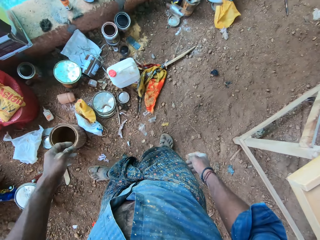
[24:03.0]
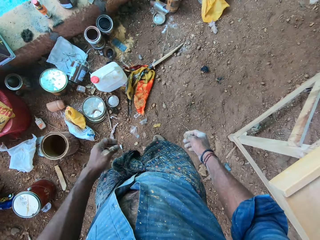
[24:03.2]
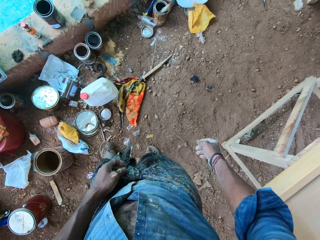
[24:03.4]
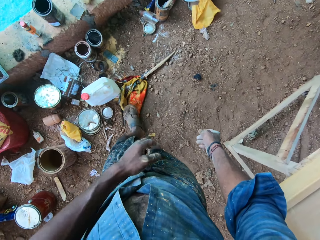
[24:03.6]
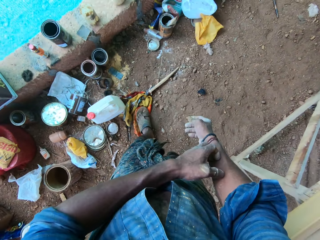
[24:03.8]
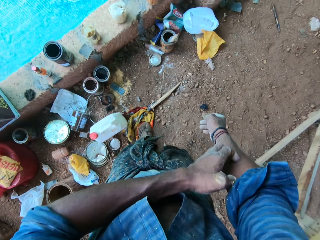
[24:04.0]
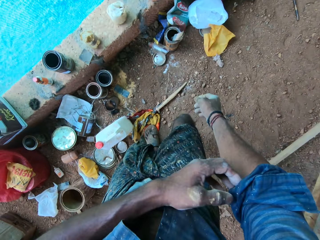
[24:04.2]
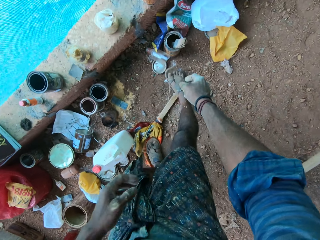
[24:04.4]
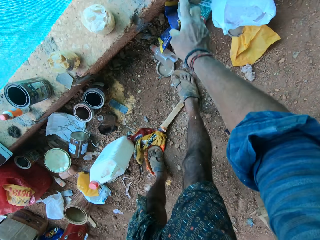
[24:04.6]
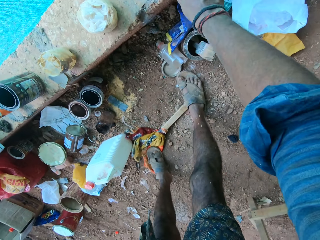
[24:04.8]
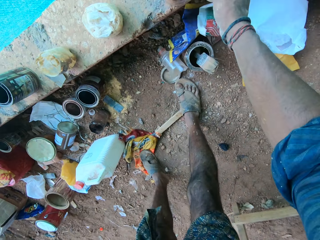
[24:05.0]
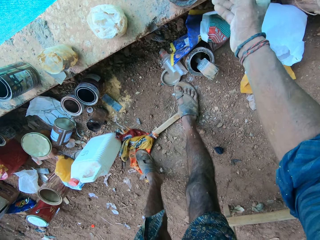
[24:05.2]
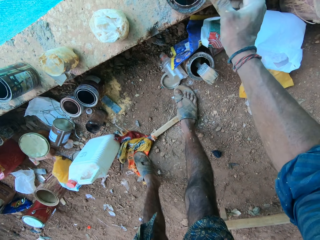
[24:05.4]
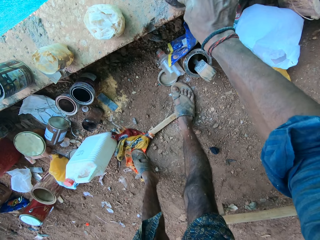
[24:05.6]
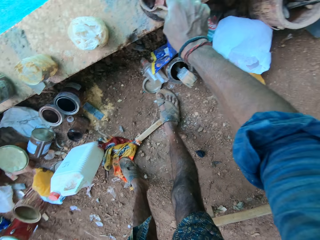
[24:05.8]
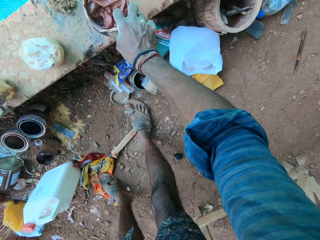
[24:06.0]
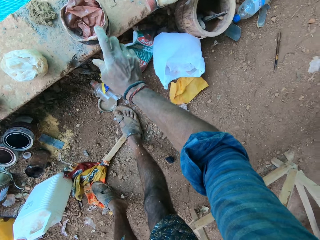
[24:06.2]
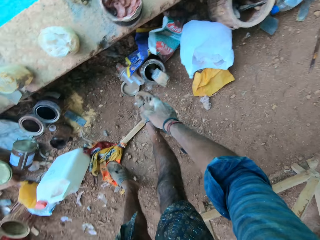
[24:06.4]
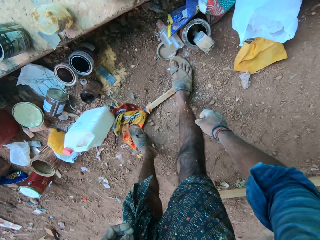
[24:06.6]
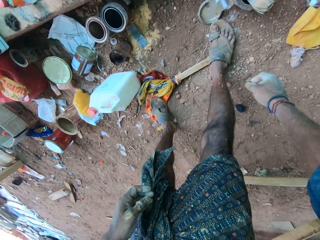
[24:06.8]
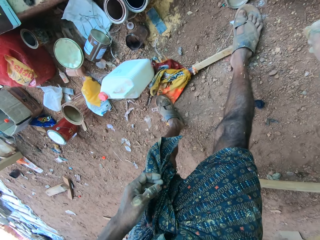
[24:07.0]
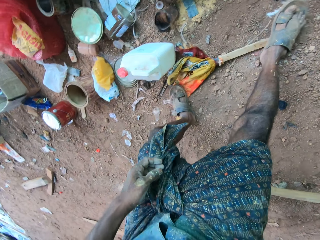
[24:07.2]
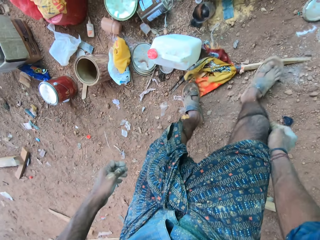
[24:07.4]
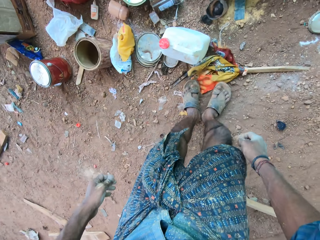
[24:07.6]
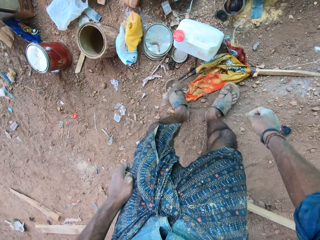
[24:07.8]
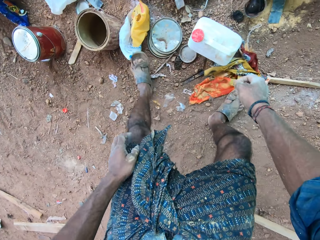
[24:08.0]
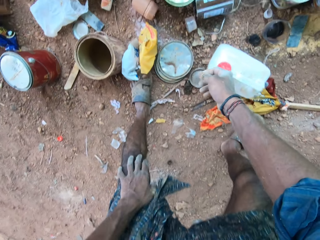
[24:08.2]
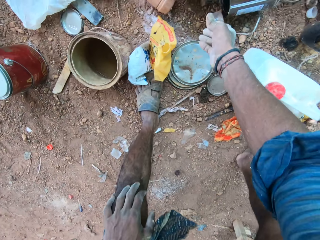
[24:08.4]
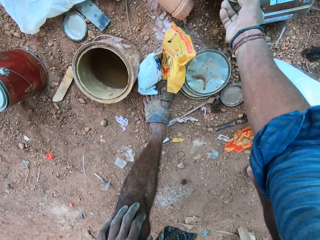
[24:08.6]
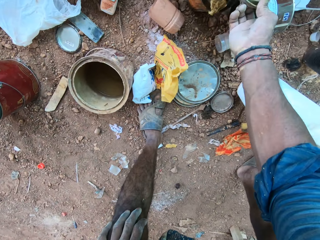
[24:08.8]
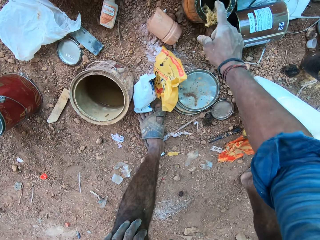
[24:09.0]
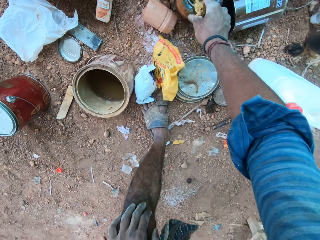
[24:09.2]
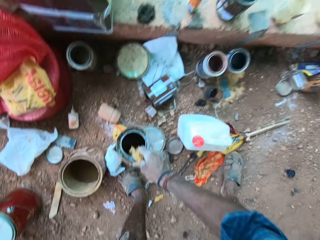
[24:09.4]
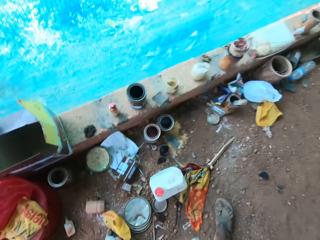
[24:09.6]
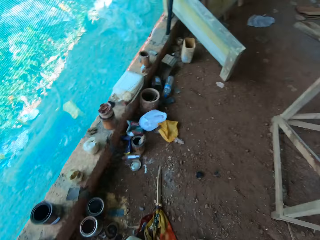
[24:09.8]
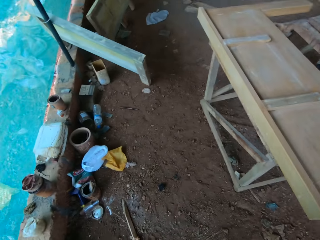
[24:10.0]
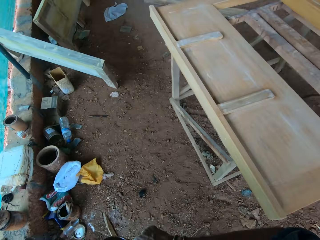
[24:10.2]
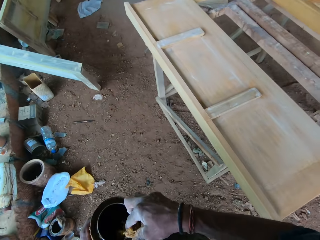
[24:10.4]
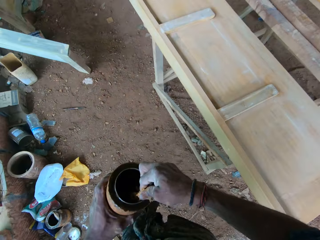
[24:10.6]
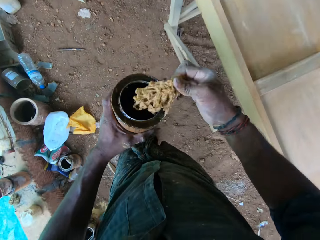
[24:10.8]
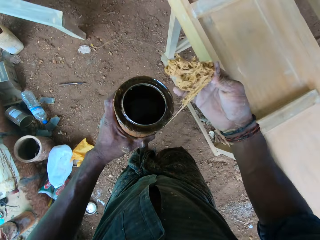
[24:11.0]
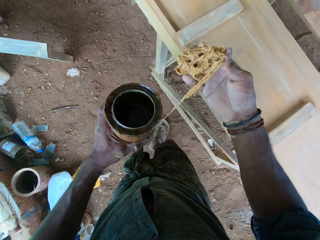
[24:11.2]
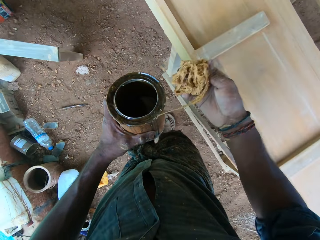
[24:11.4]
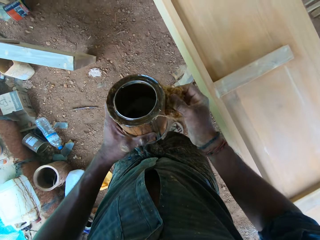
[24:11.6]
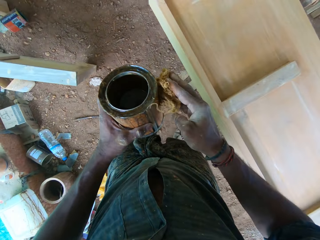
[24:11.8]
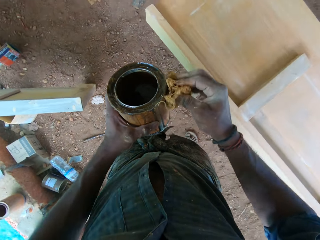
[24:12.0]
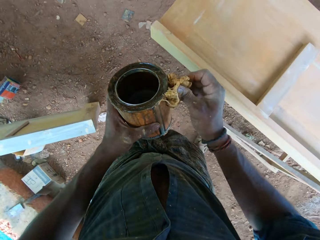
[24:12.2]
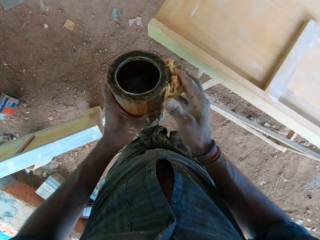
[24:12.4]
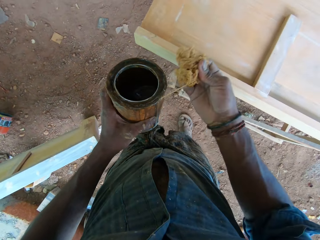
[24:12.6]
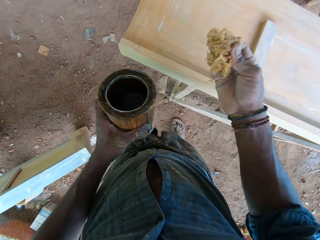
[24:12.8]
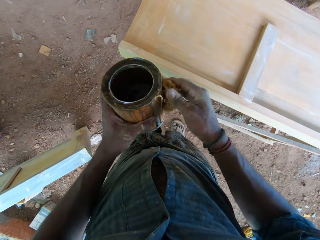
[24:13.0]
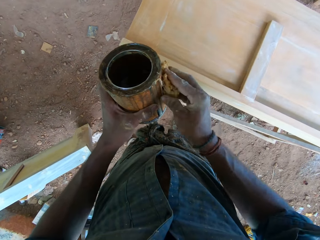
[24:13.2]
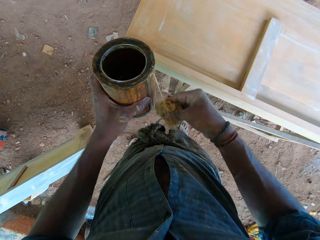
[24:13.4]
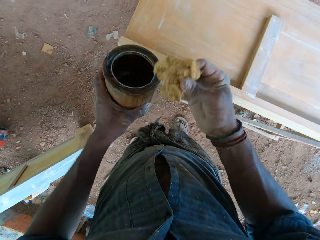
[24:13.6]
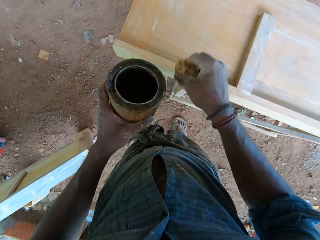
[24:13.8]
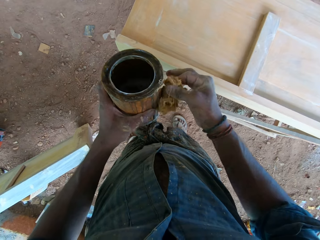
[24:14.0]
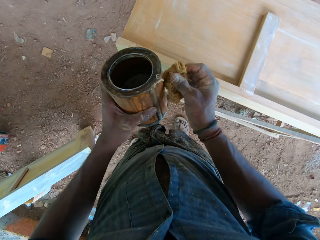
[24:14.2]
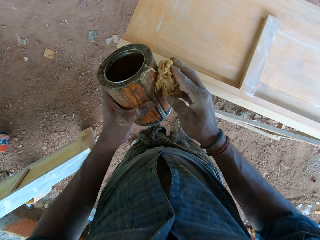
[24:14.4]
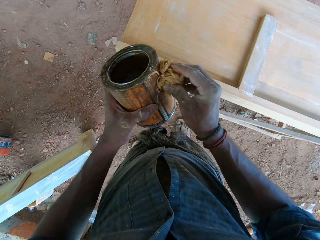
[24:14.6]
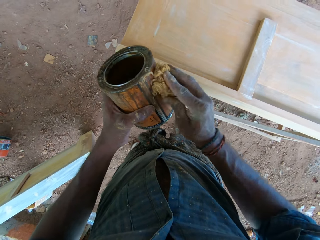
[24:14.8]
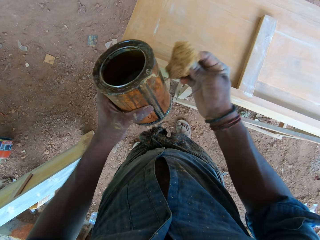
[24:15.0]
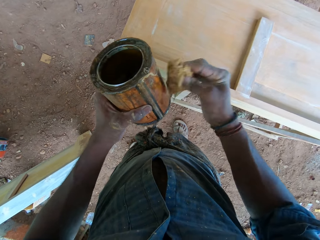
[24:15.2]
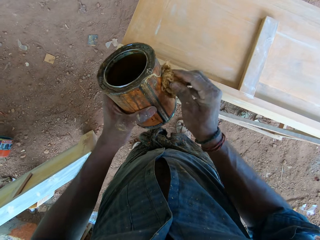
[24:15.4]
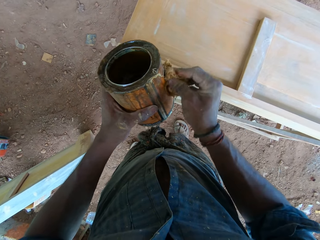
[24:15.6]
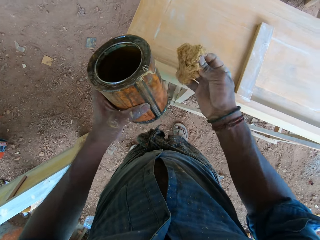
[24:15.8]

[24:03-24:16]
The camera wearer picks up a brown plastic bag in a tin with his right hand. He drops the brown plastic bag in the tin with his right hand. He removes a paper tape from a gloss tin with his right hand. He picks up the gloss tin from the ground with his right hand. He picks up a gloss-soaked sponge or piece of cloth from the tin with his right hand. He touches the side of the gloss tin in his left hand with the sponge in his right hand.

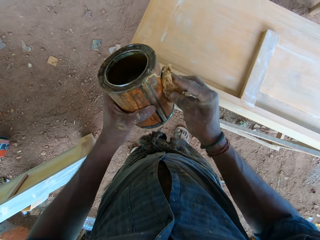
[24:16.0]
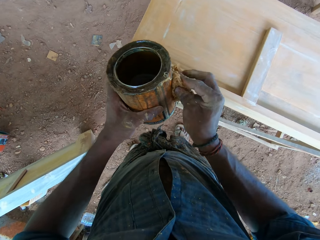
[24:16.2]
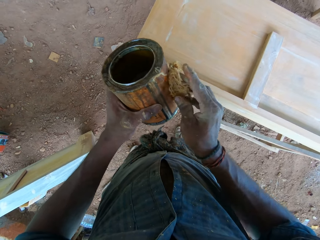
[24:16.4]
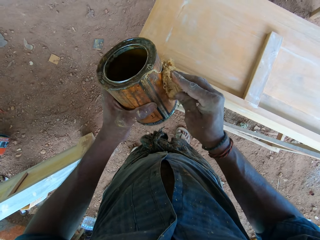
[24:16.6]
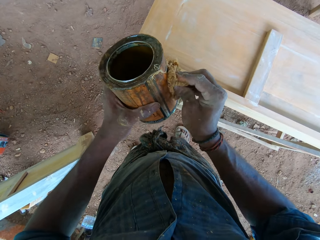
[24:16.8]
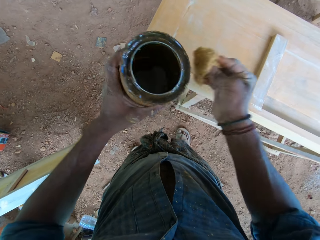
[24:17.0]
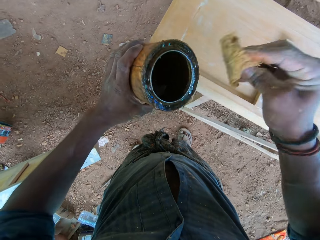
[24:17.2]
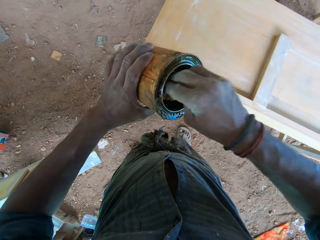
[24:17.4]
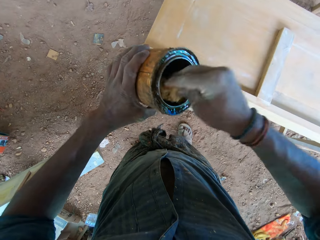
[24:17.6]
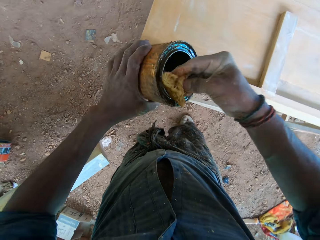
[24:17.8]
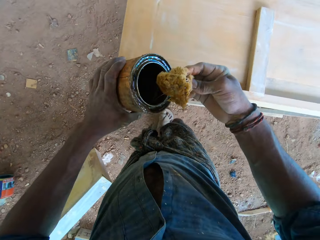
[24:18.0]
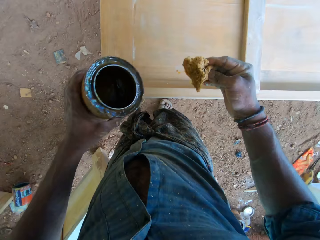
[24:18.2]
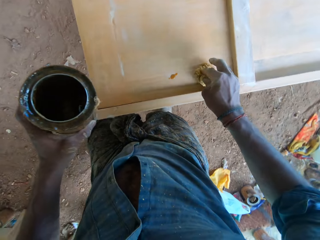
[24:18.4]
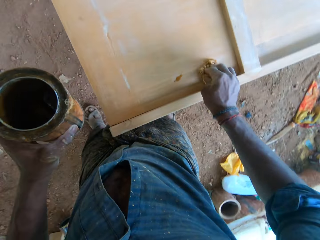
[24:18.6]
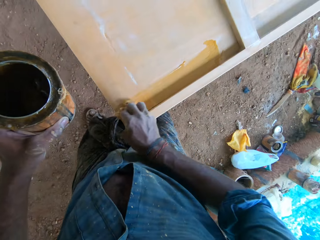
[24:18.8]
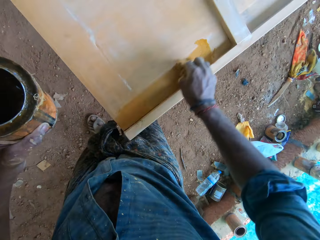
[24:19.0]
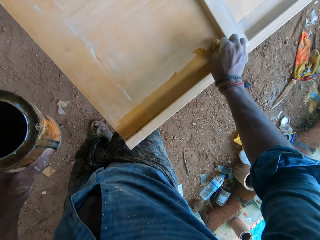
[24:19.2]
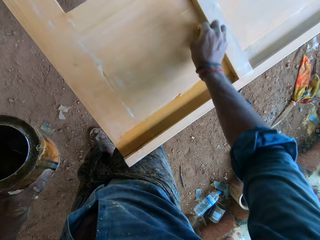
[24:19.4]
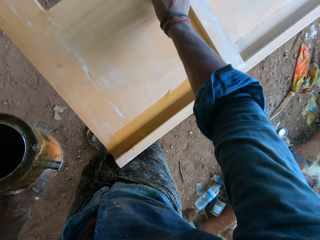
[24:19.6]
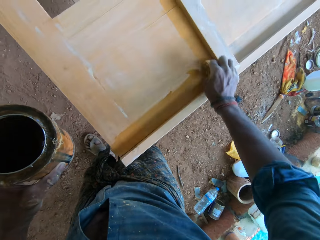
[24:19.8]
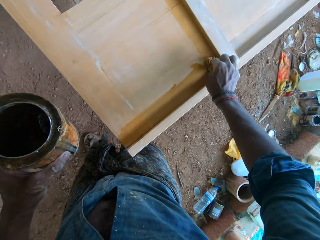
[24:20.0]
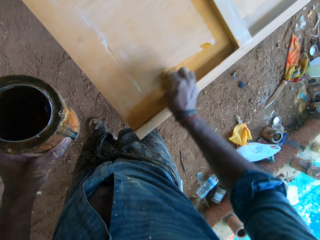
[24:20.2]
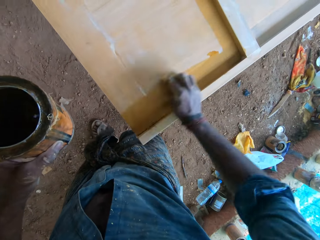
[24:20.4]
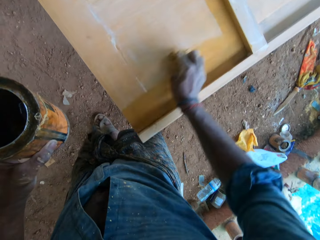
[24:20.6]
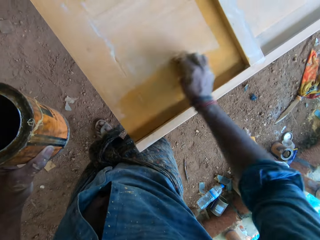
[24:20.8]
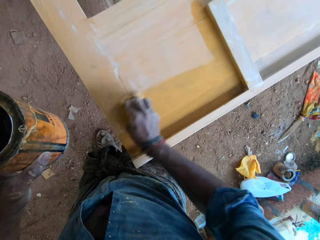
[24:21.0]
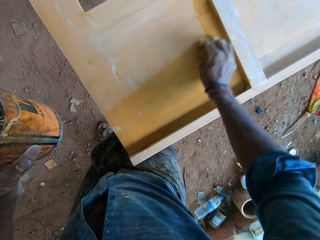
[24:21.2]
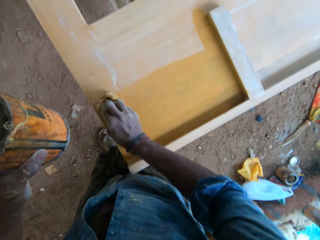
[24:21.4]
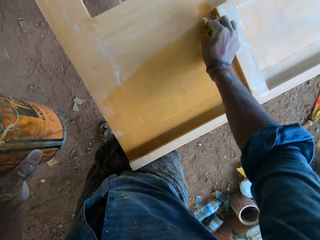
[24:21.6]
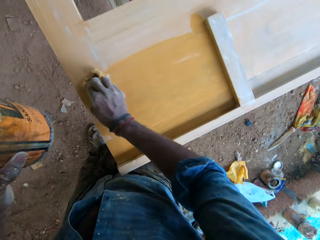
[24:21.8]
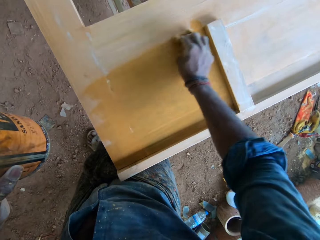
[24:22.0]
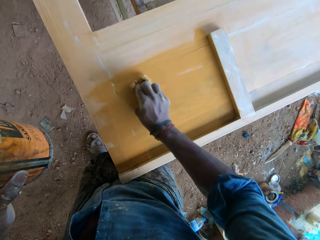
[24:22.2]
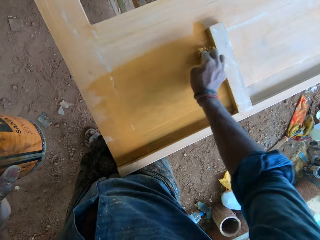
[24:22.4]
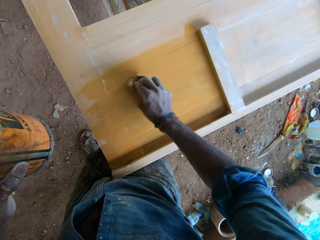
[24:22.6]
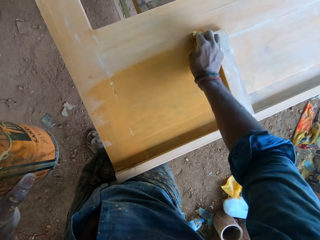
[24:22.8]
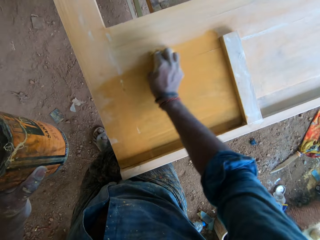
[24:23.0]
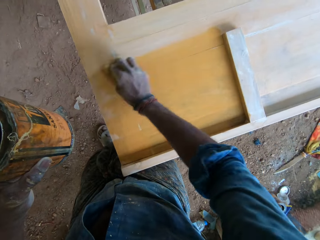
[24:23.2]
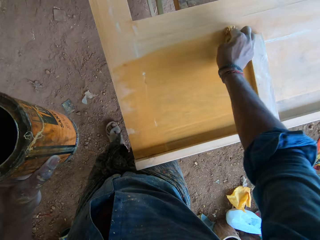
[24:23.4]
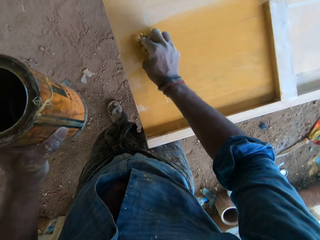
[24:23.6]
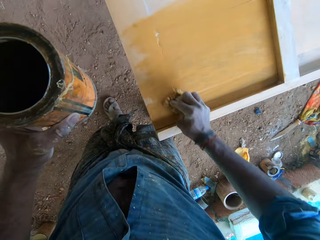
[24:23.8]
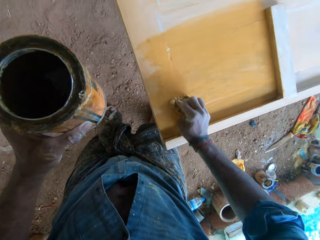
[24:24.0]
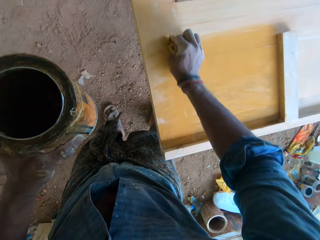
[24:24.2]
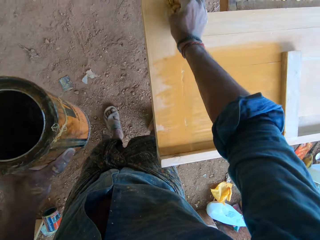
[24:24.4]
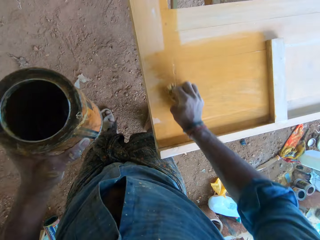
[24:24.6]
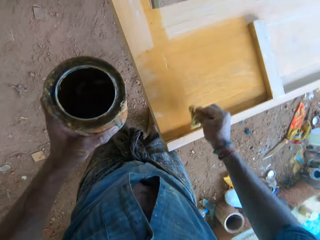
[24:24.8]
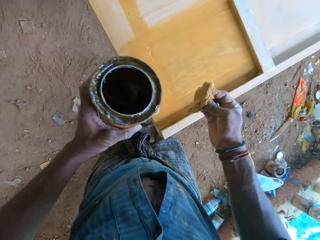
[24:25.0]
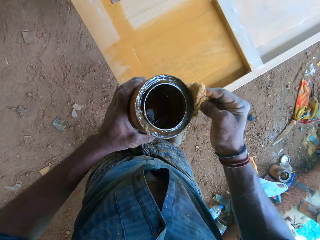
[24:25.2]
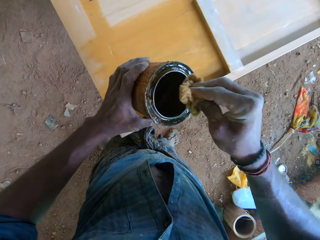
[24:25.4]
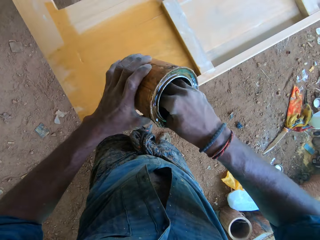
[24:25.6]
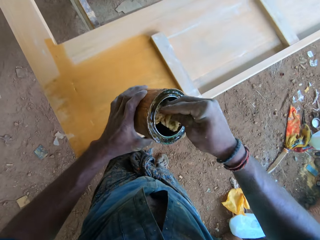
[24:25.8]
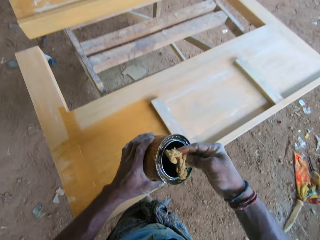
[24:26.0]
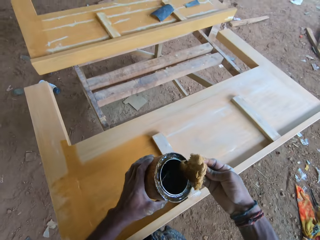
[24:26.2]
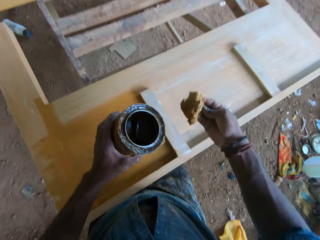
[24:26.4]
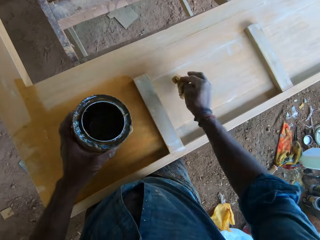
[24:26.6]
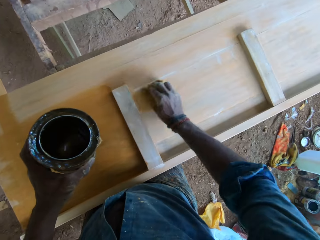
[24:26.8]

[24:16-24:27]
The camera wearer dips the piece of cloth in the paint. He rubs the wood piece with the sponge in his right hand. He paints the wooden board with the piece of cloth. He dips the sponge in the gloss tin in his left hand with the sponge in his right hand.
